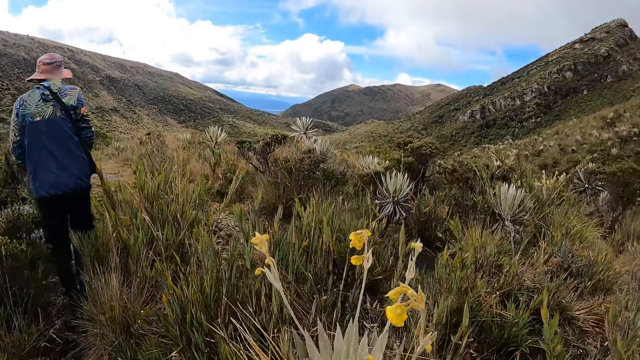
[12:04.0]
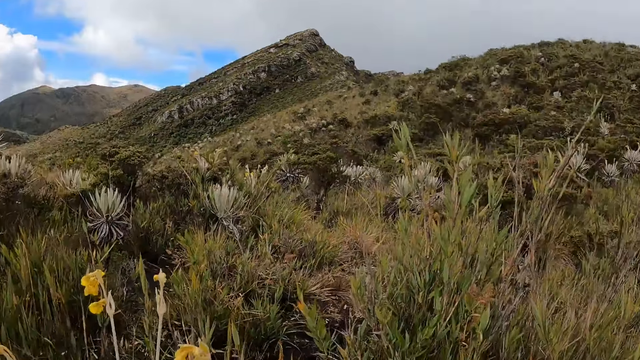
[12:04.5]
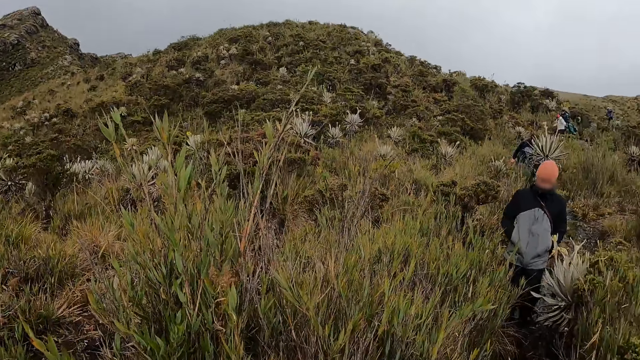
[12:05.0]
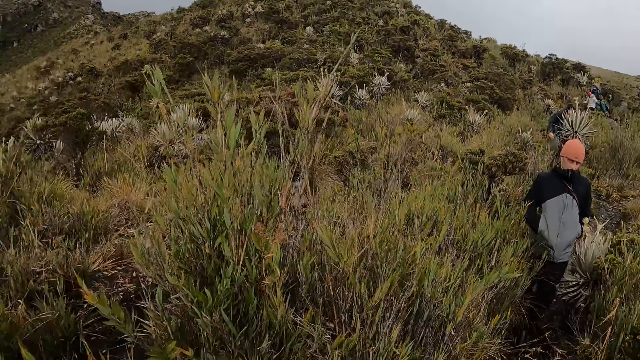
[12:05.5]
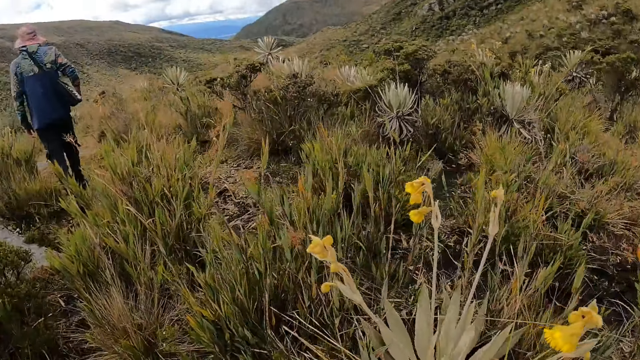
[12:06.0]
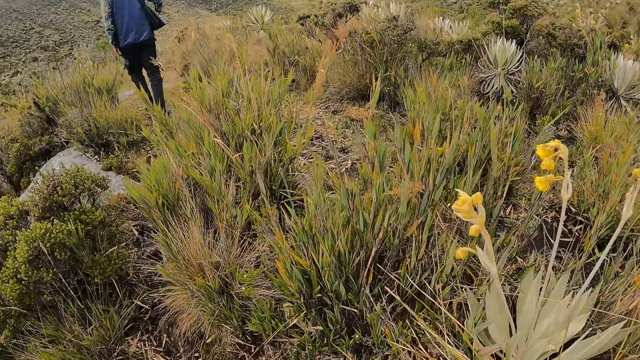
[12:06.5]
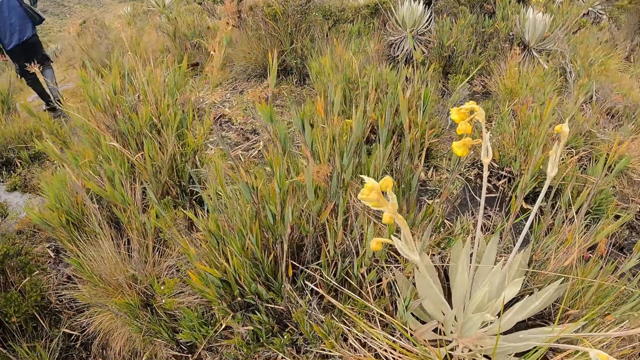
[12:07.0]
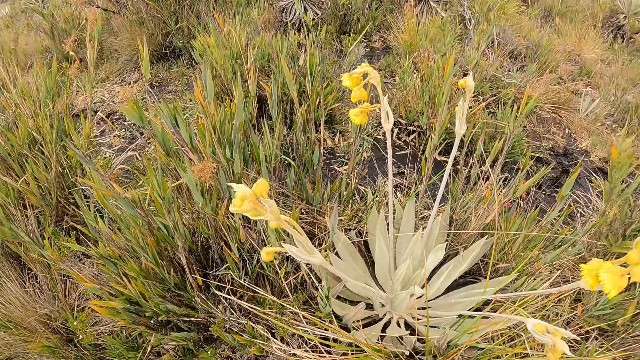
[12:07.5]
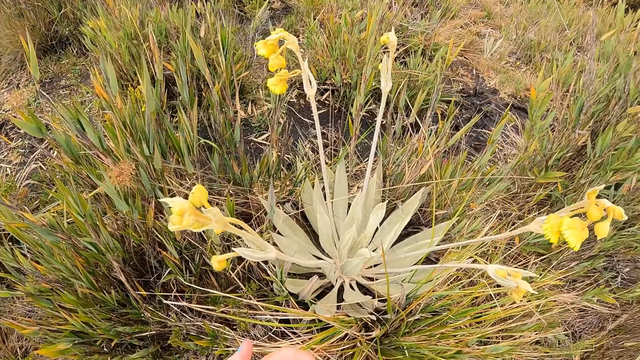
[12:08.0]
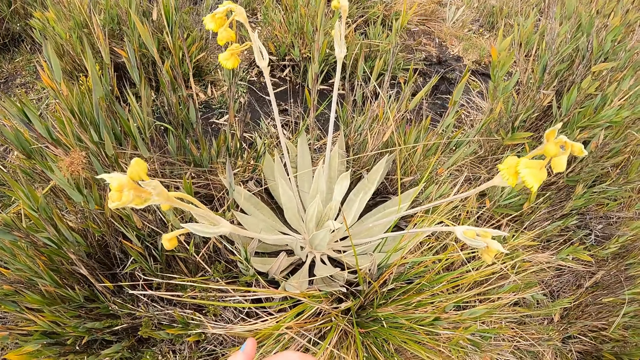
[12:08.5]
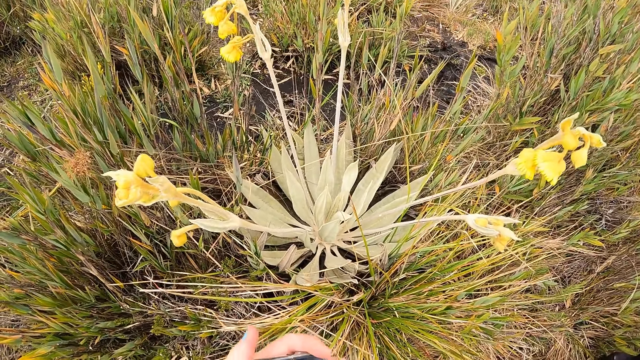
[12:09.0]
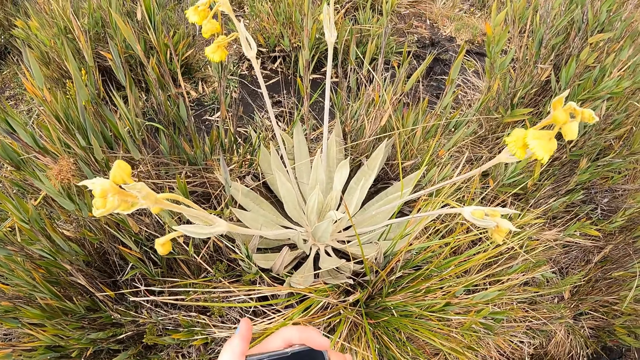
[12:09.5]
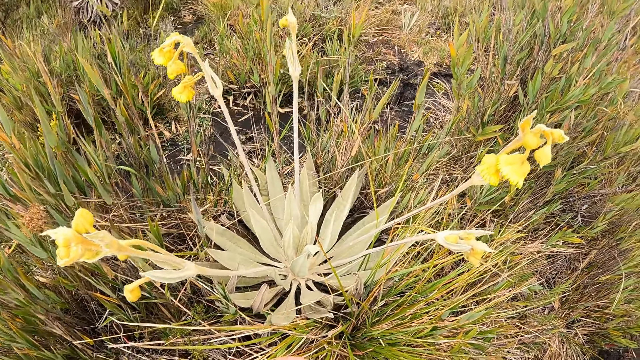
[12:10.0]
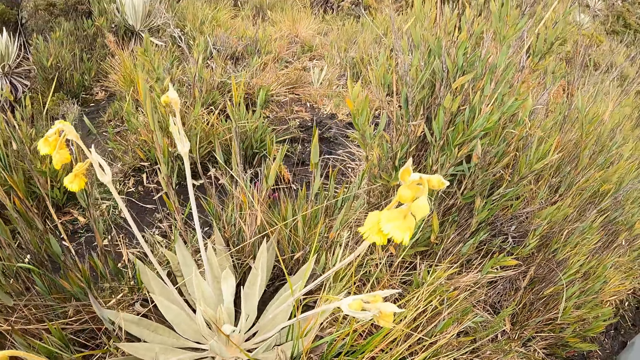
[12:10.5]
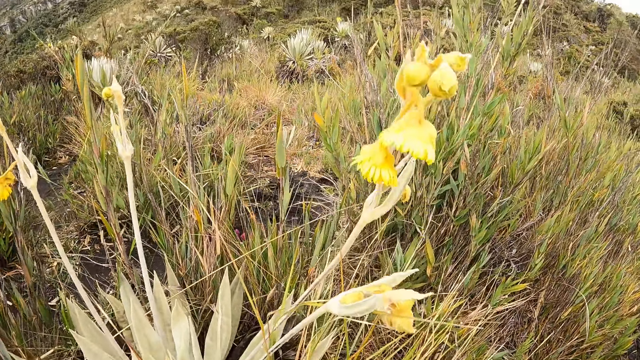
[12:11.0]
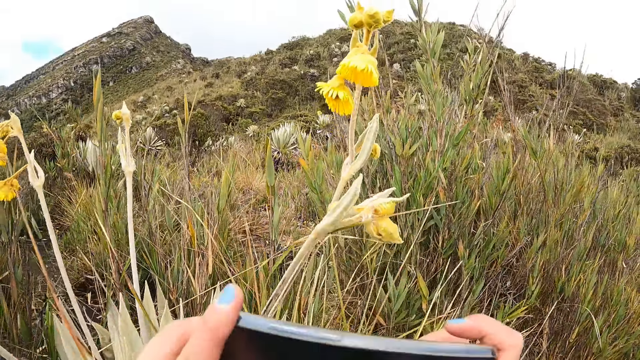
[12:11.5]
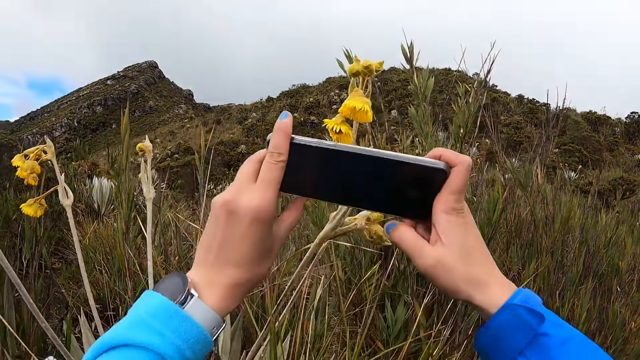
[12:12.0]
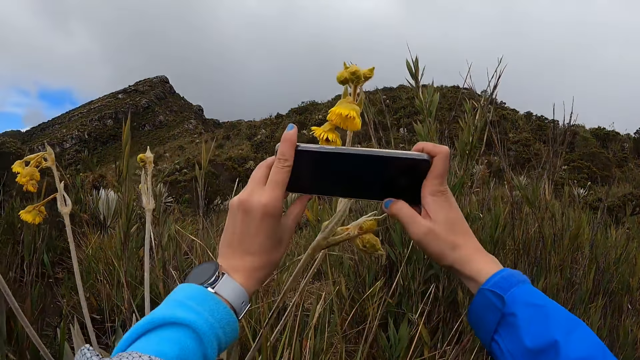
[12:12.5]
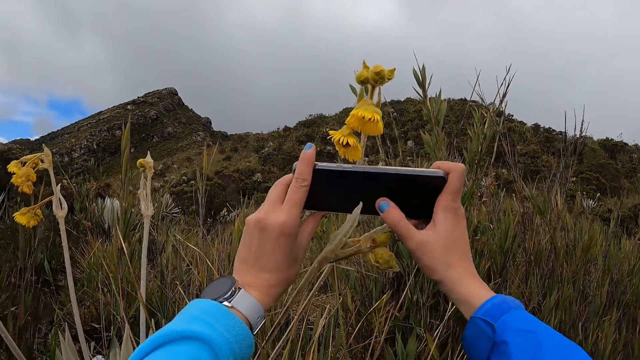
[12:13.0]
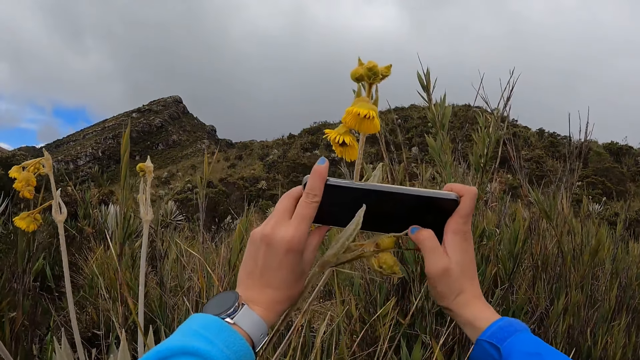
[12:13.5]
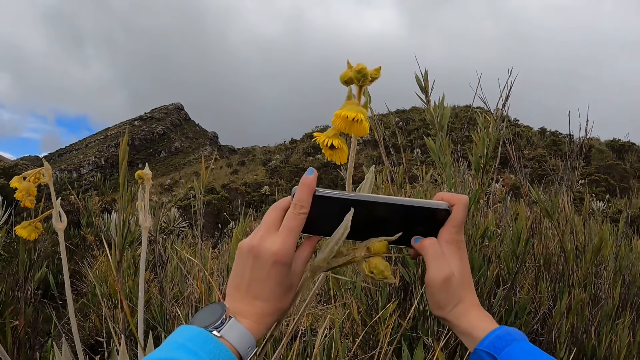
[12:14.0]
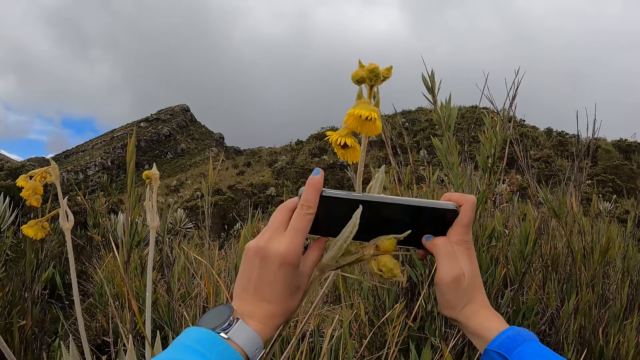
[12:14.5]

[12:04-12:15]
The camera wearer looks at a person. They look at the plant with yellow flowers. They look at the yellow flower. They operate a phone with both hands. They take a picture of the flowers with the phone.

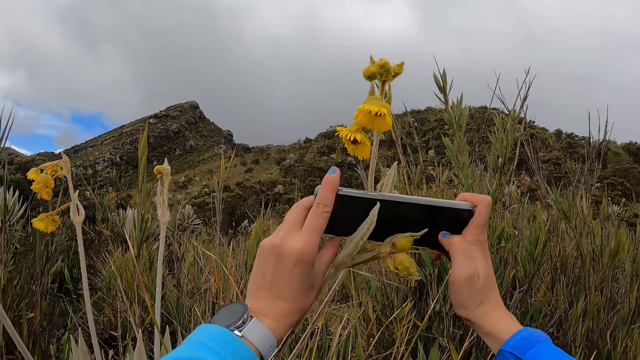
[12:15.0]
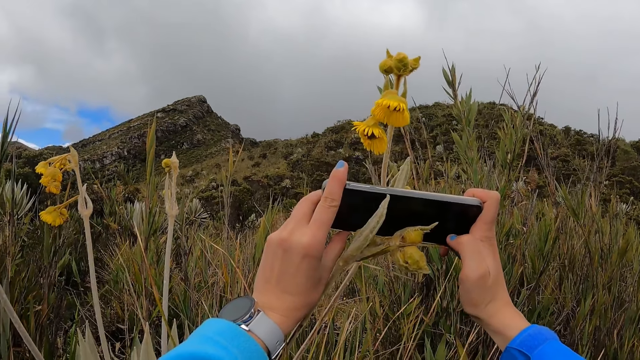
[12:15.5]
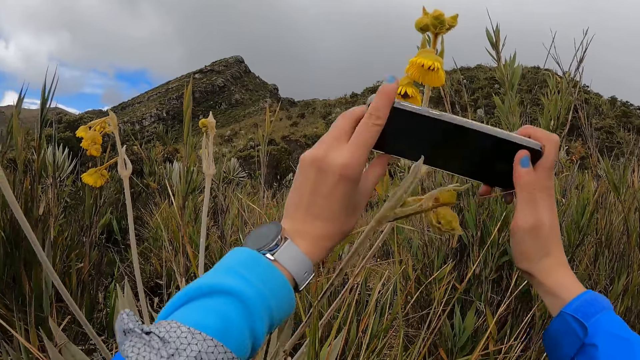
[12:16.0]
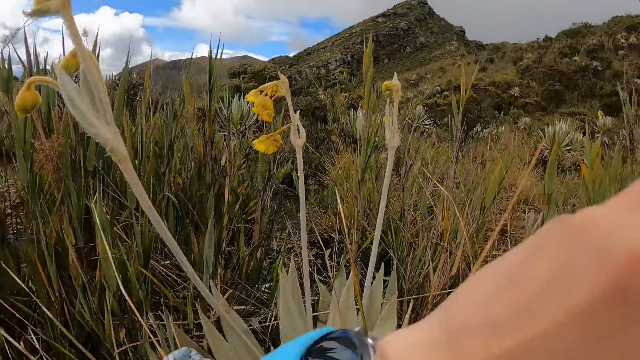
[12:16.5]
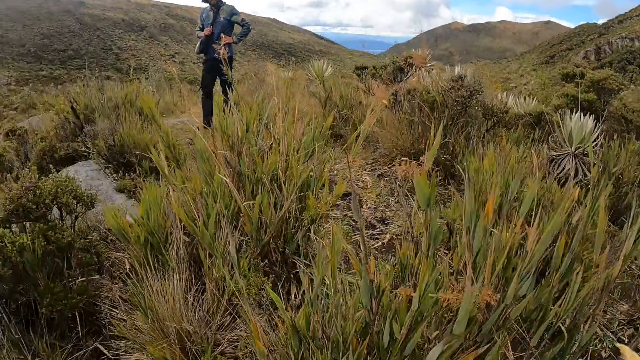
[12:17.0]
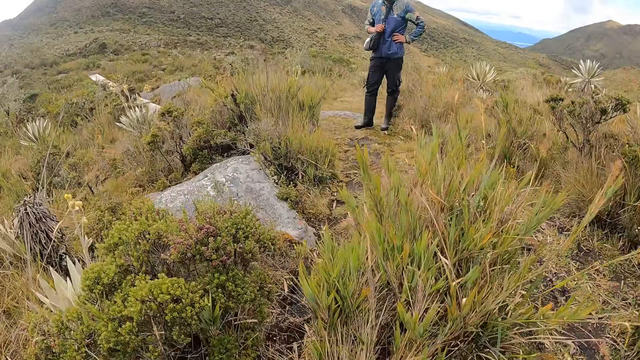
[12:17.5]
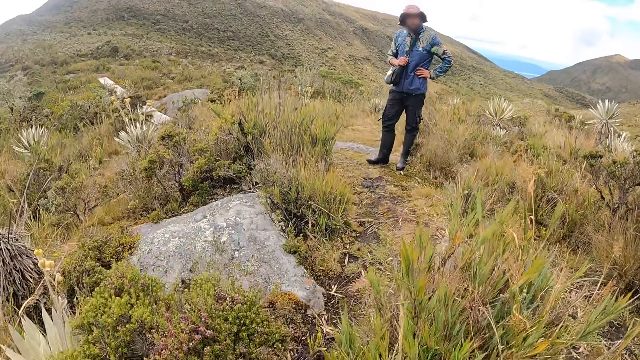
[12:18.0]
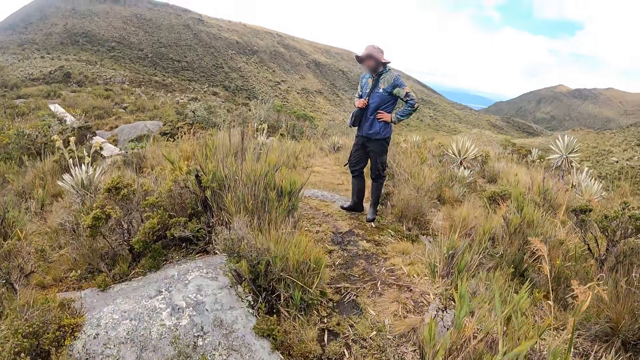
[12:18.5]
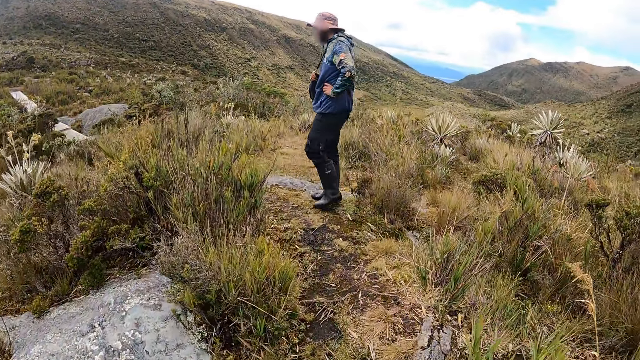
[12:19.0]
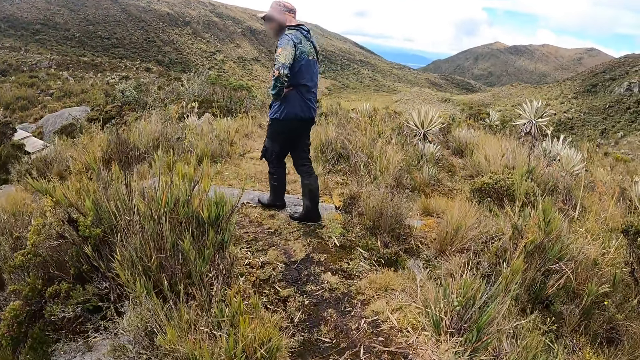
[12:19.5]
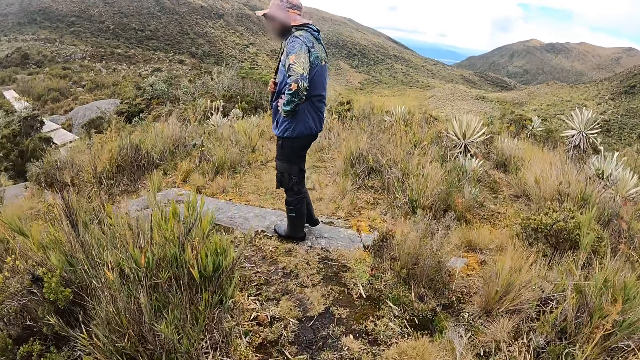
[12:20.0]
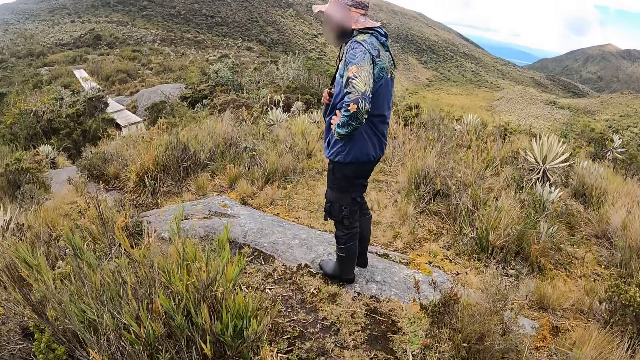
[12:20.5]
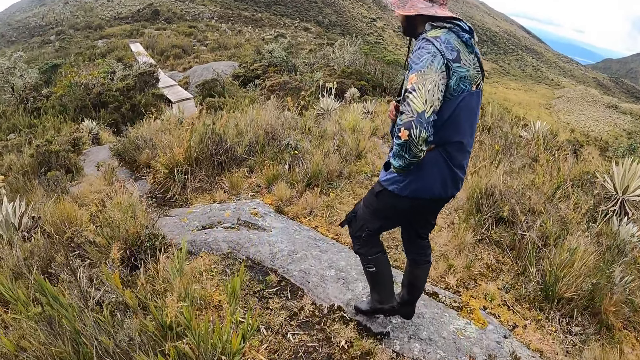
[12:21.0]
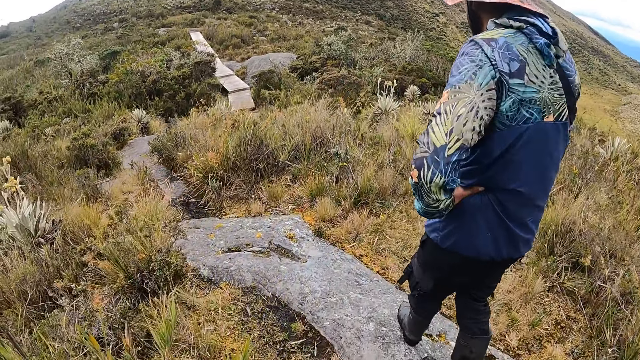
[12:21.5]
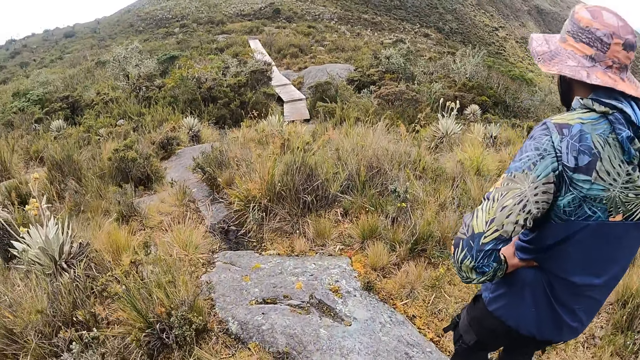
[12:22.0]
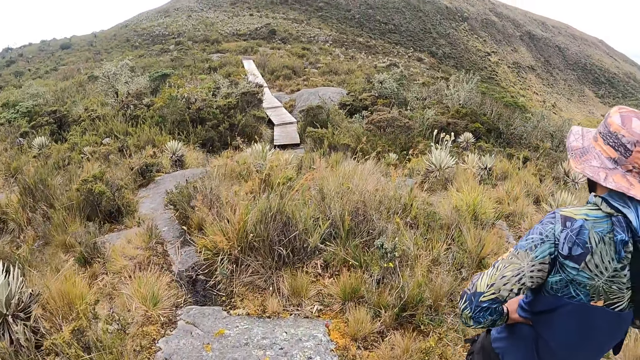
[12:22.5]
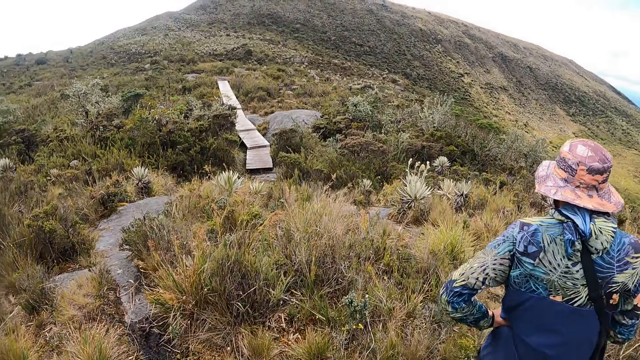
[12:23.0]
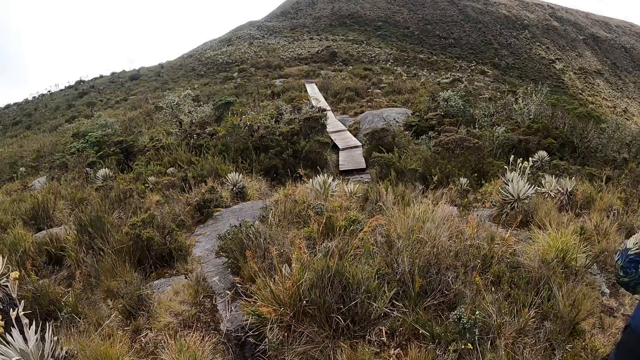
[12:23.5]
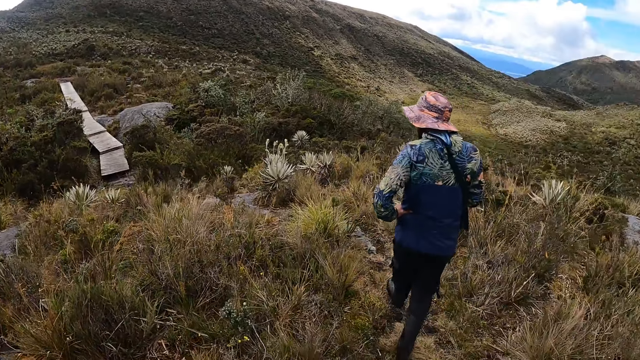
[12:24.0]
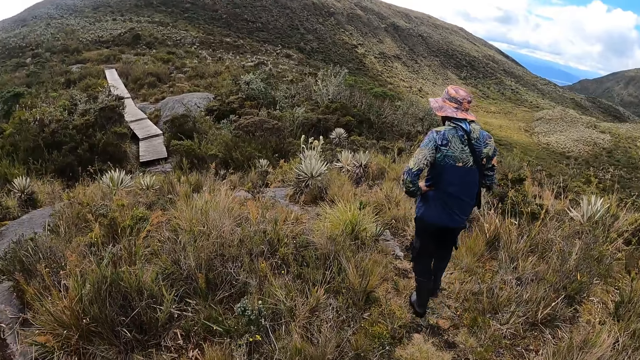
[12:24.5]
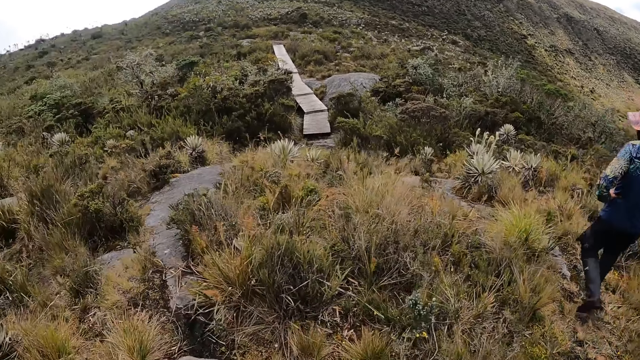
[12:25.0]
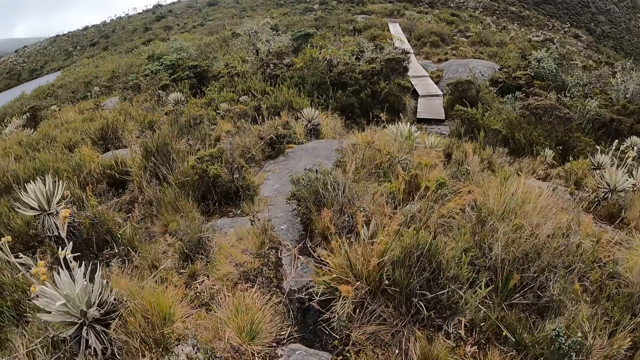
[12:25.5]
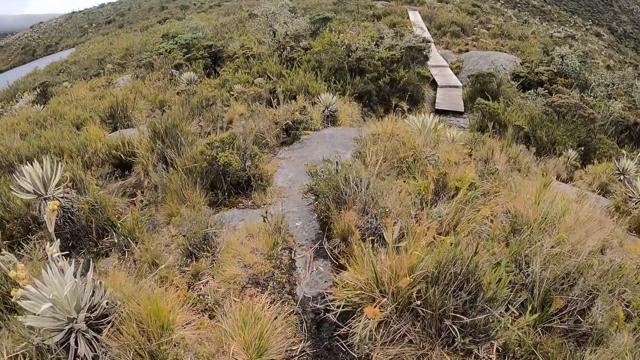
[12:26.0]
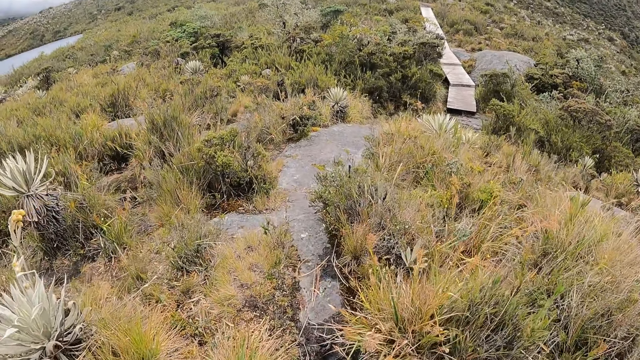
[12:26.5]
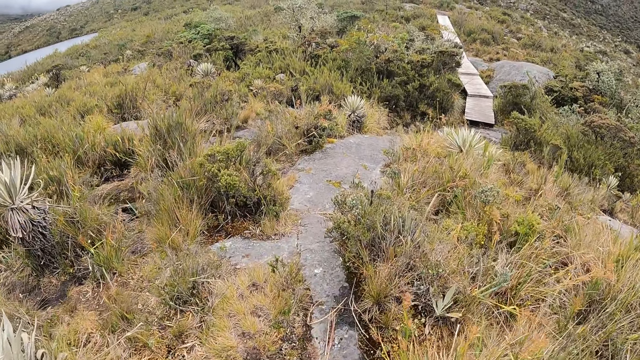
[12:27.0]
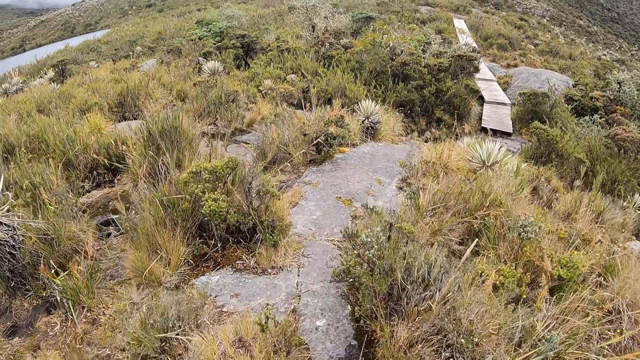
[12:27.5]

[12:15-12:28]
The camera wearer touches the phone with the thumb finger of the right hand. They move the phone away from the flowers. They look at a person. They walk around. They look at the rock. They look at the person.
